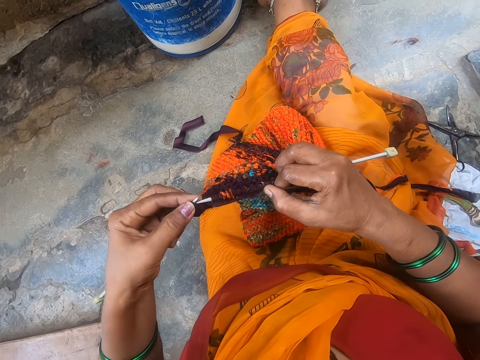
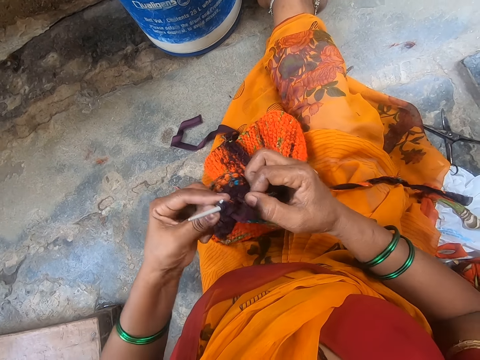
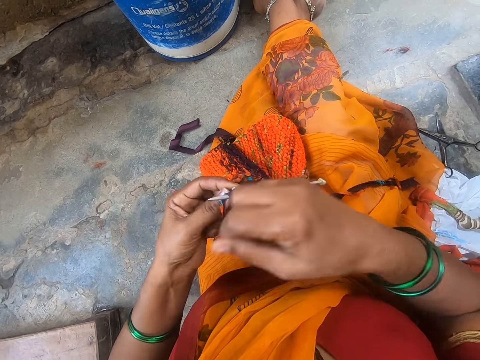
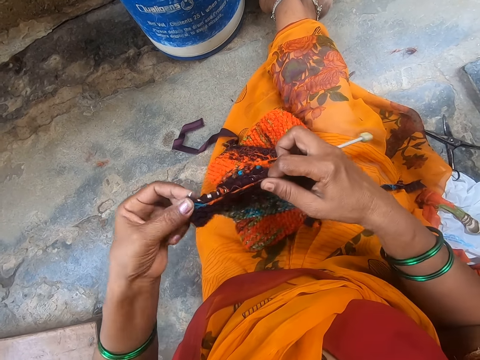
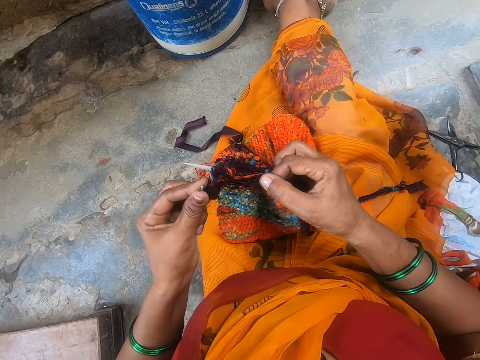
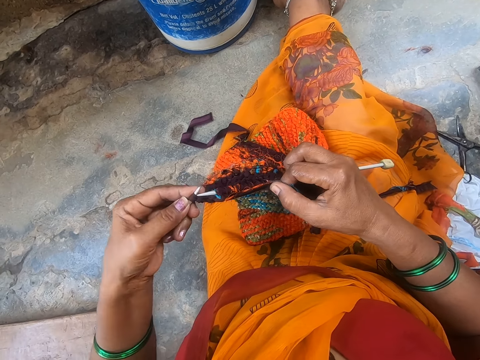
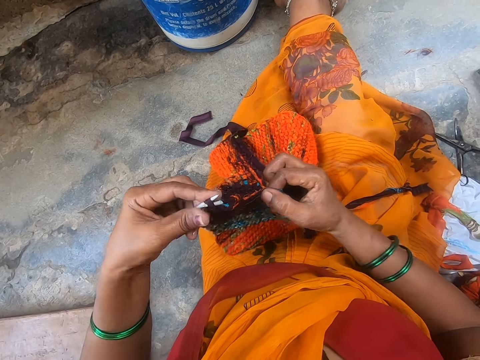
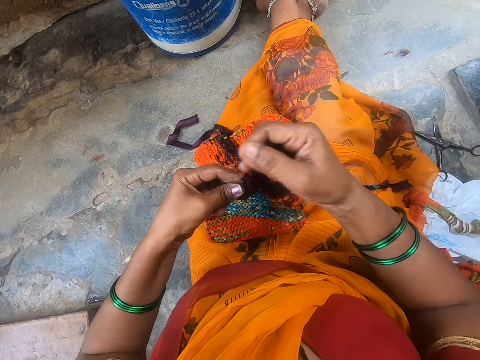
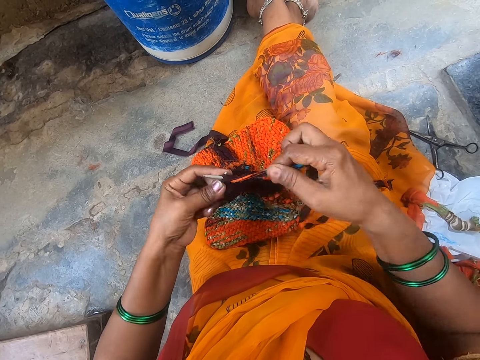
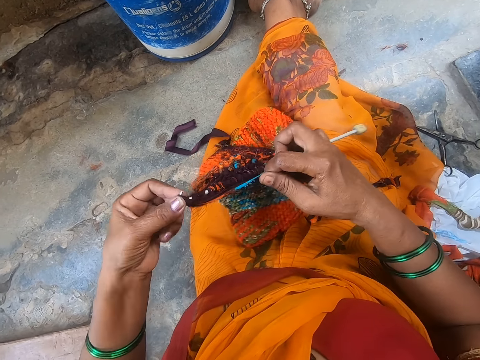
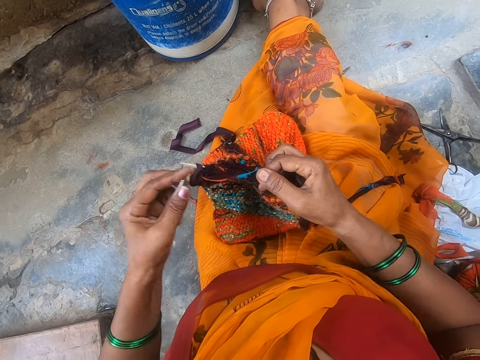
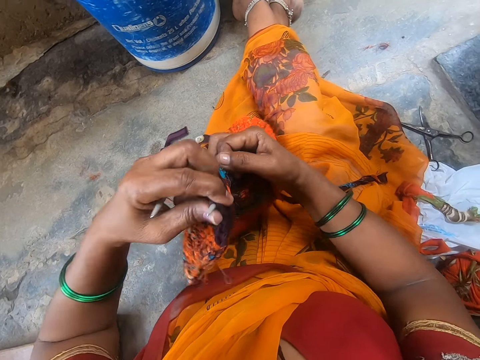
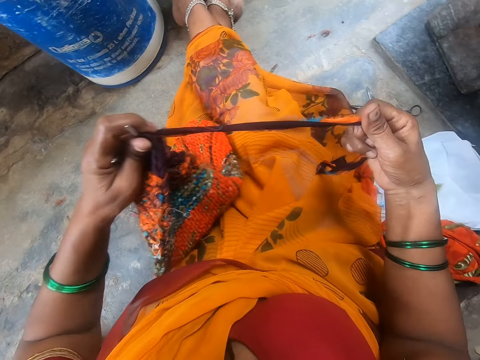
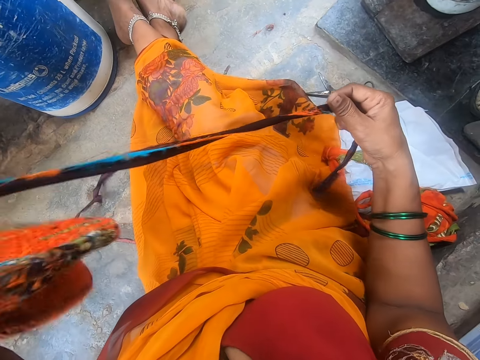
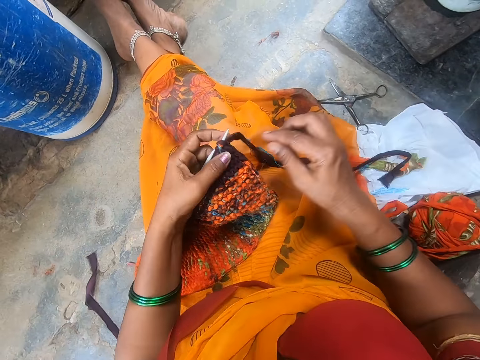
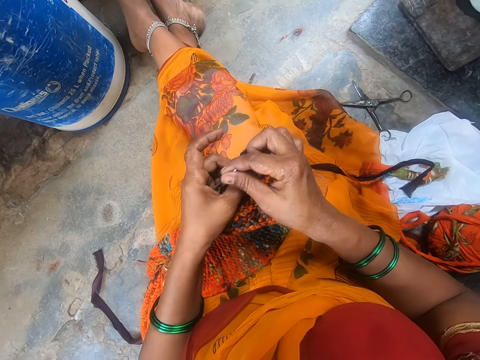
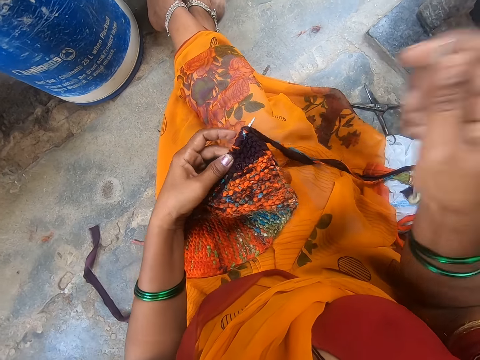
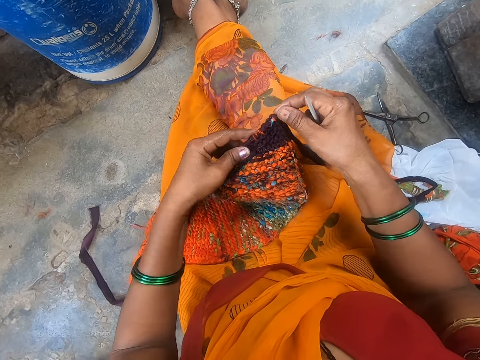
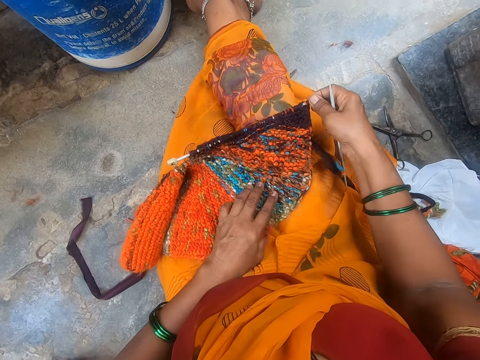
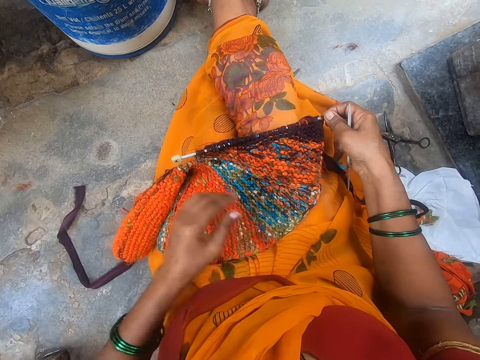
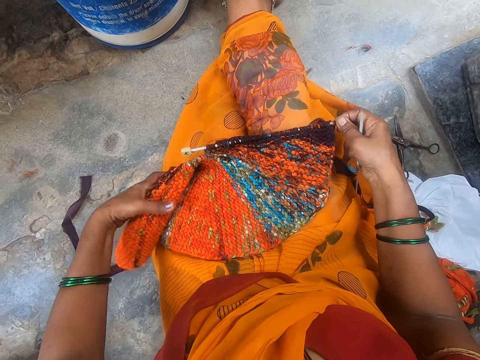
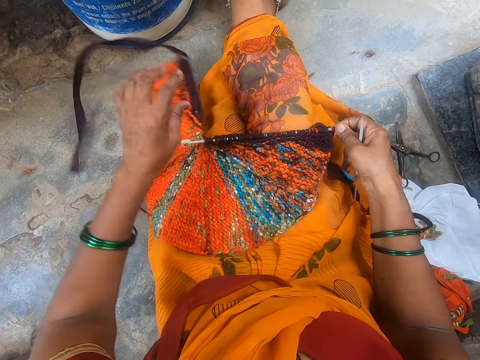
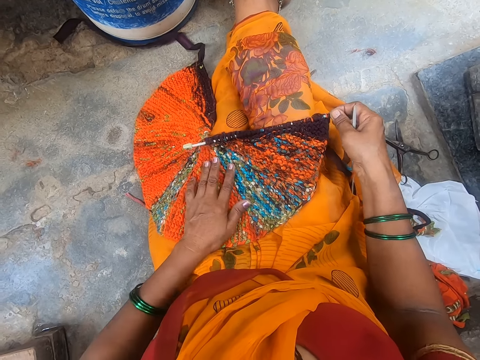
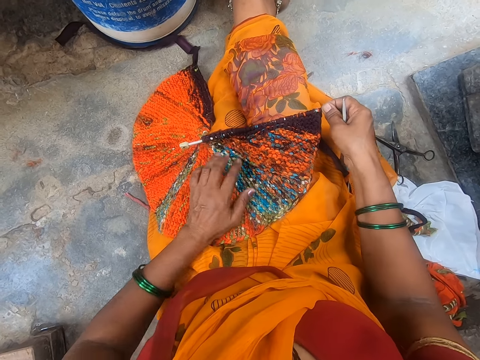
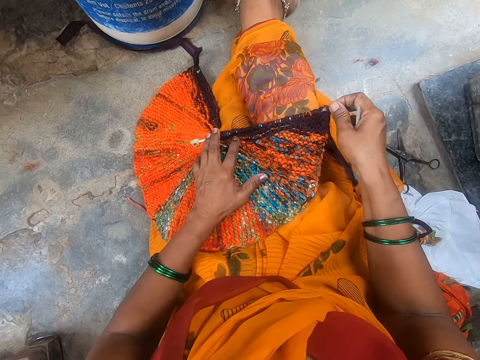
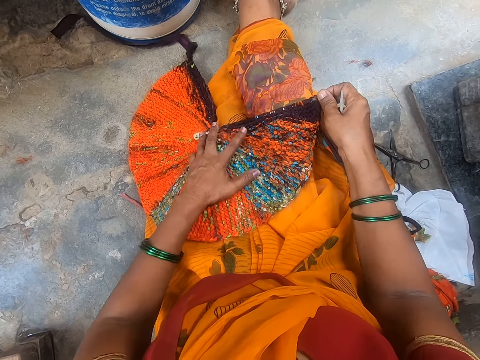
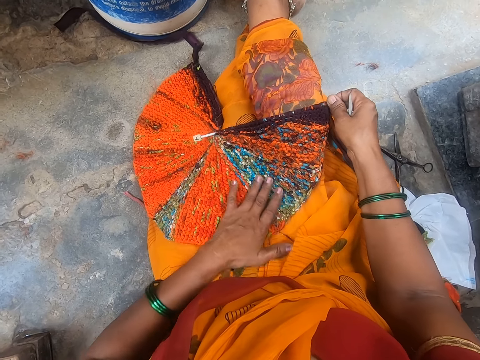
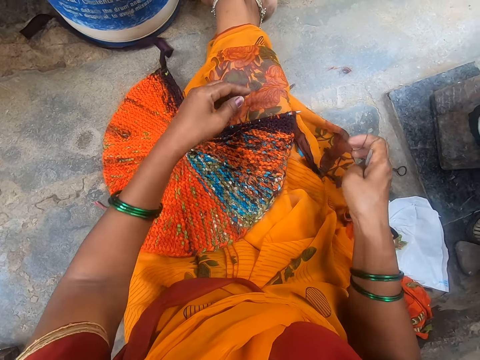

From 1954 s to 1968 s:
The camera wearer adjusts the yarn. They straighten the cloth. They lift the cloth up. They move the cloth down. They hold the crochet. They pull up the crochet. They move their hand down. They hold the crochet. They move their hand. They touch the cloth. They adjust the fabric. They move their hand. They hold the cloth. They straighten the cloth. They move their hand up. They hold the cloth.

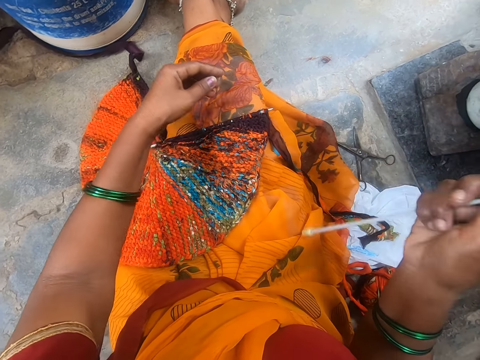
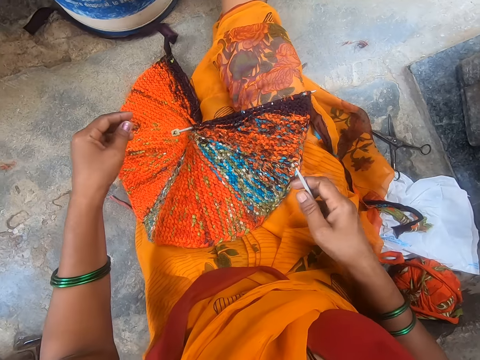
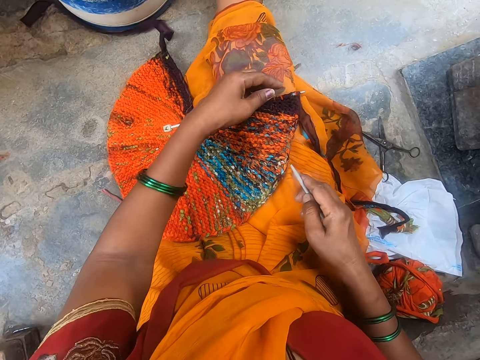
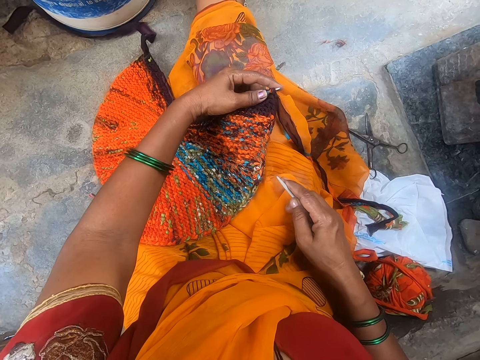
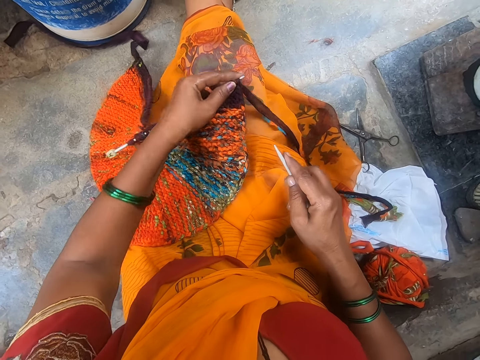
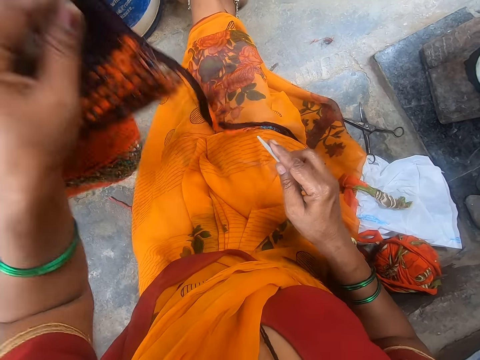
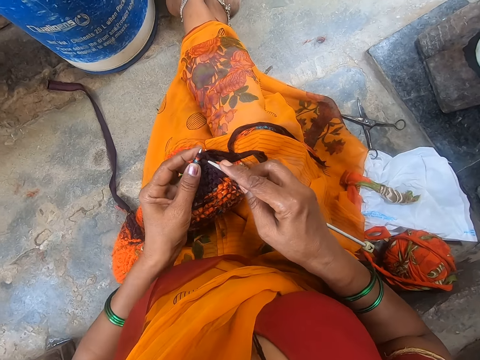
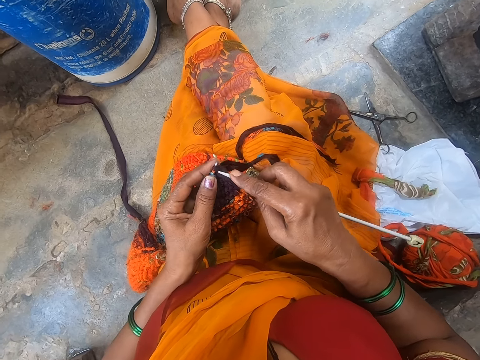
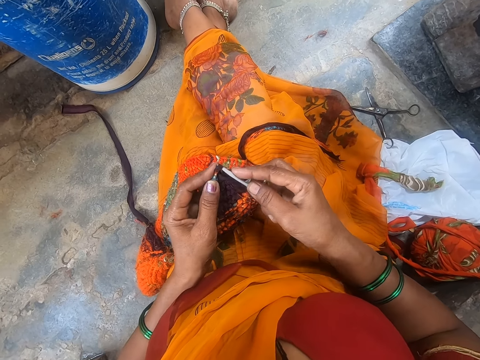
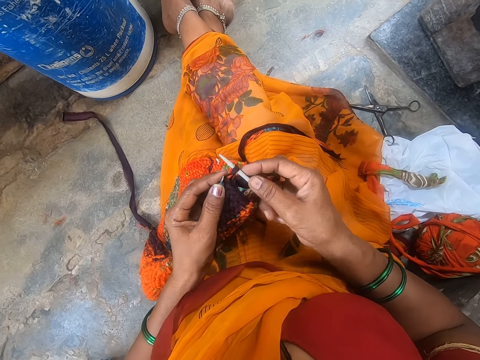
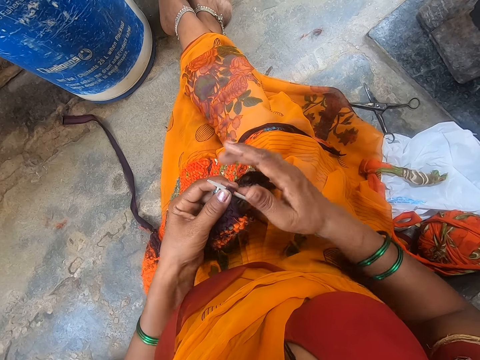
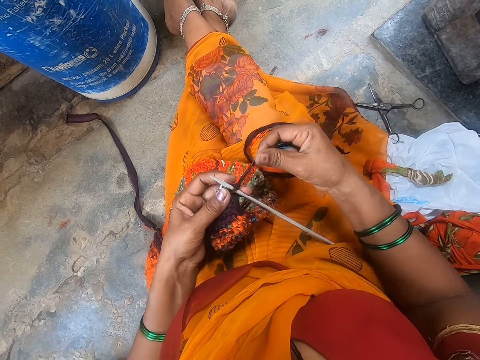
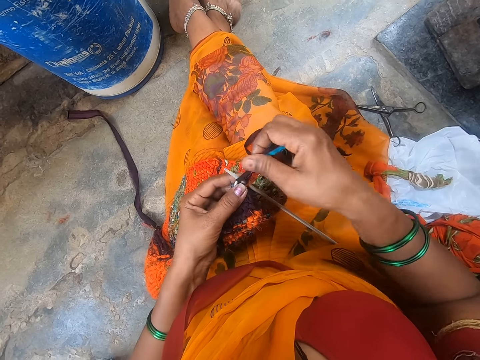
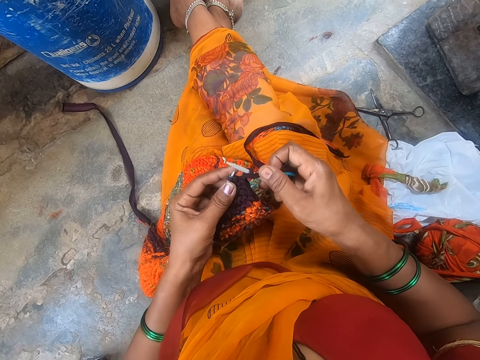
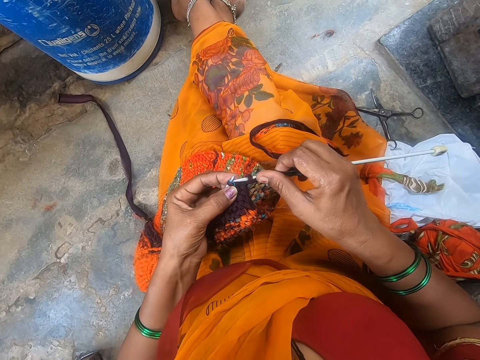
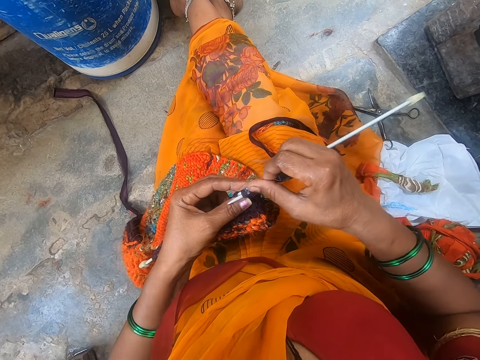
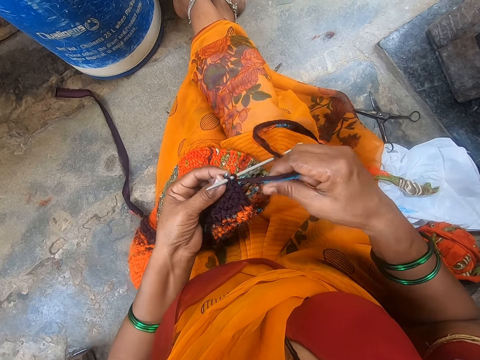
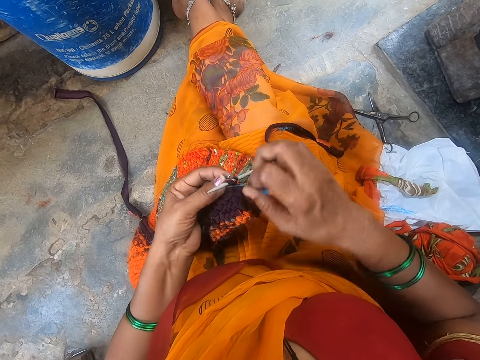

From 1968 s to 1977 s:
The camera wearer sews the fabric.

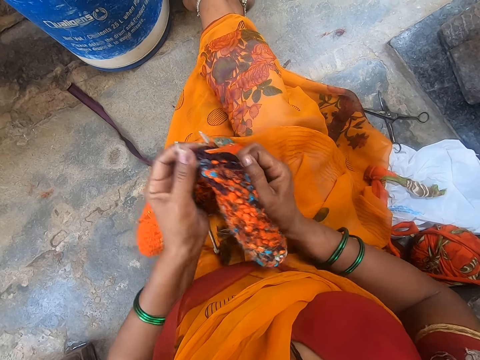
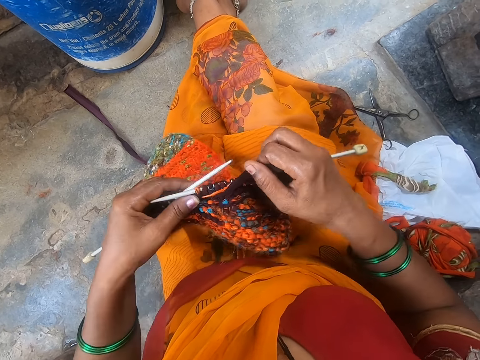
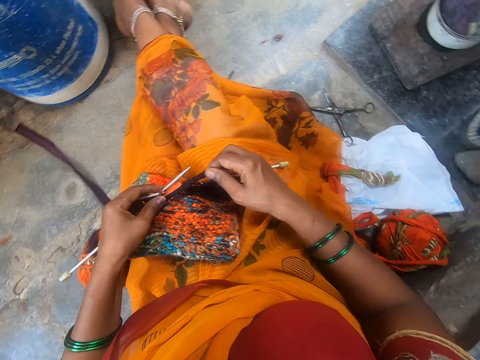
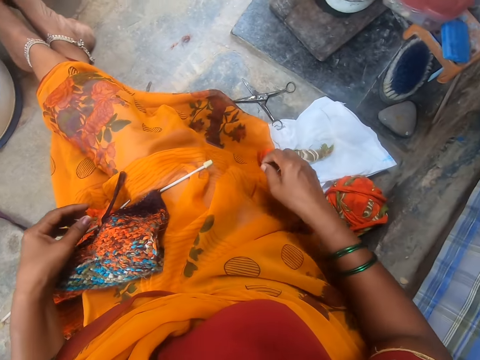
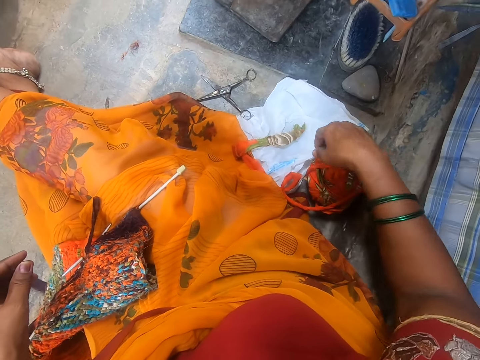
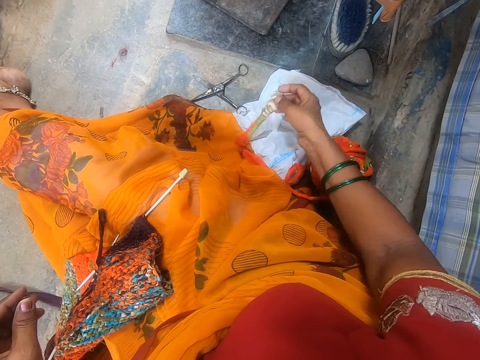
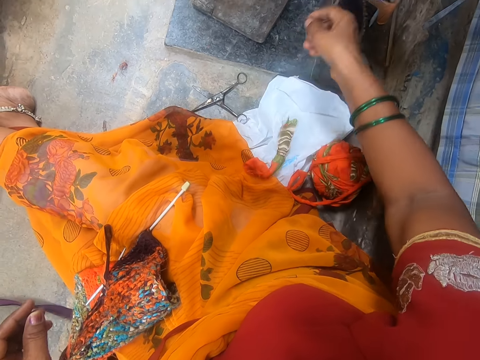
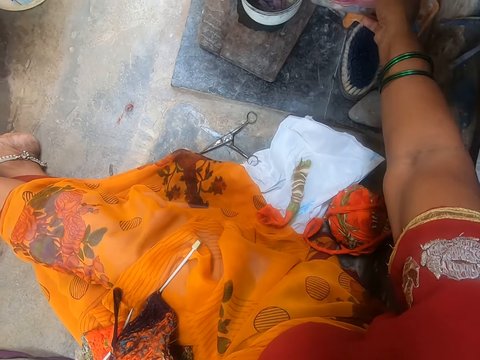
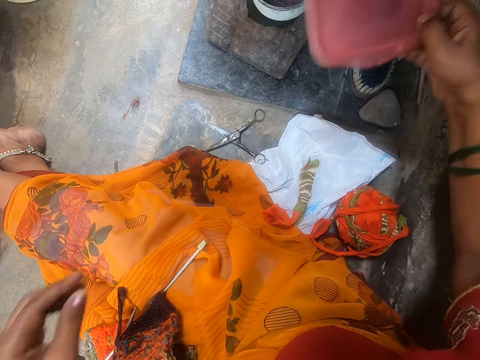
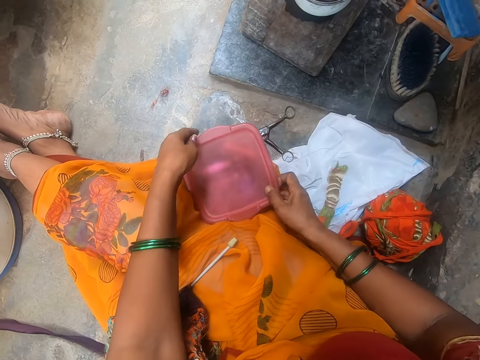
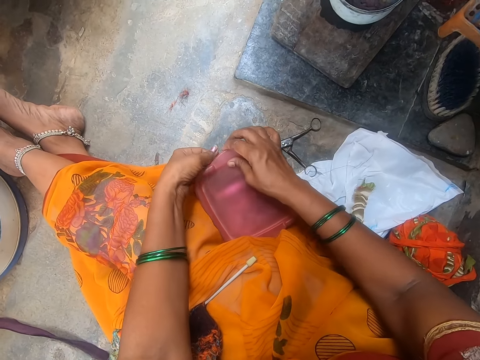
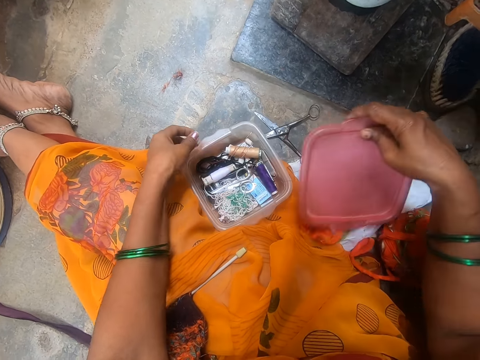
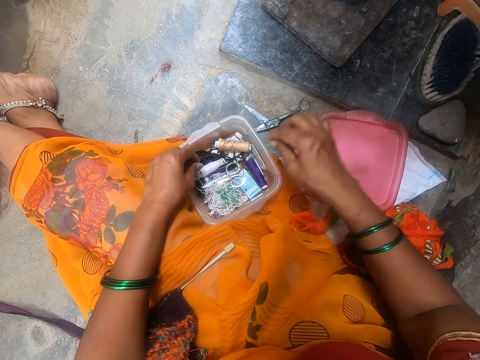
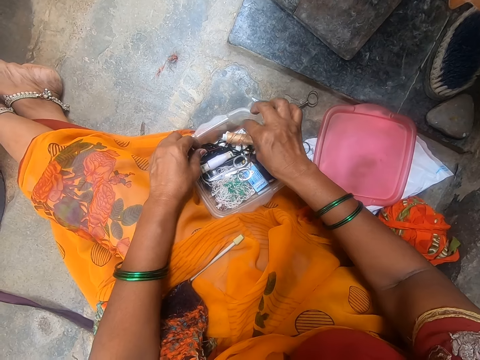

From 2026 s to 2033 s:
The camera wearer lifts a thread. They take a container or tin. They open the container.
